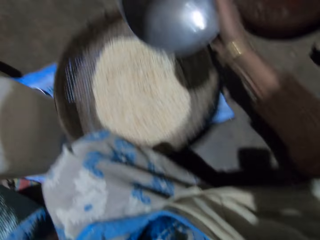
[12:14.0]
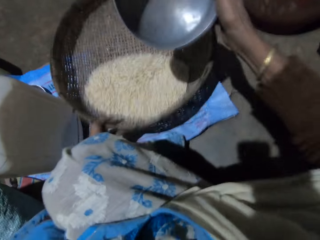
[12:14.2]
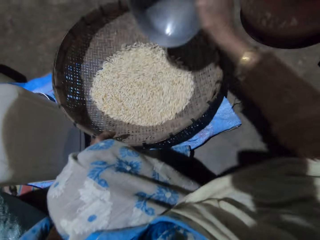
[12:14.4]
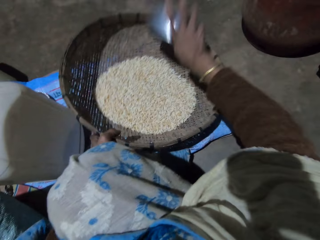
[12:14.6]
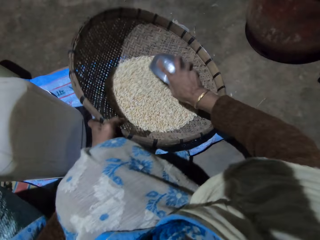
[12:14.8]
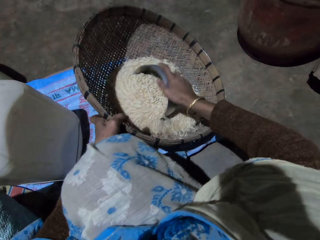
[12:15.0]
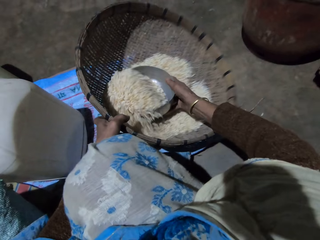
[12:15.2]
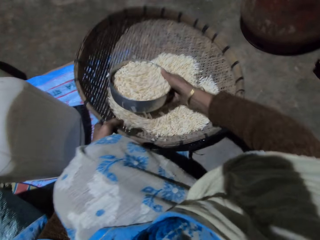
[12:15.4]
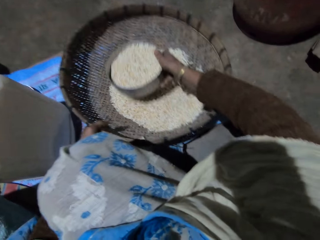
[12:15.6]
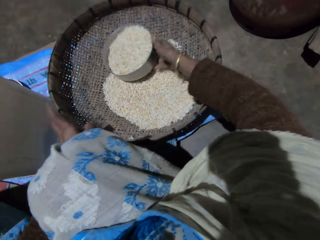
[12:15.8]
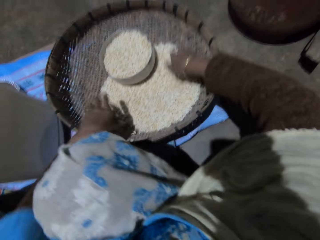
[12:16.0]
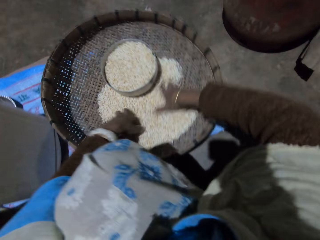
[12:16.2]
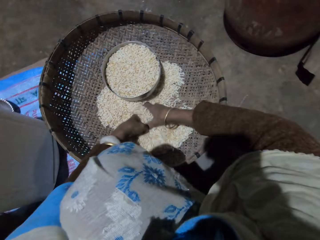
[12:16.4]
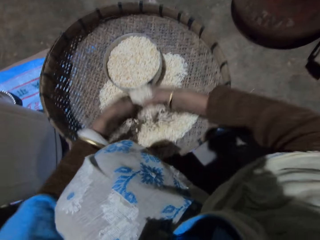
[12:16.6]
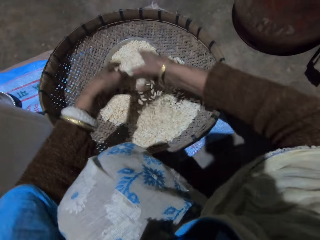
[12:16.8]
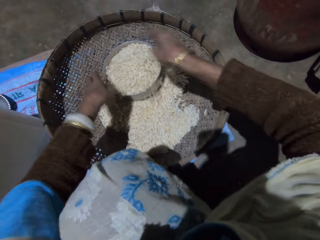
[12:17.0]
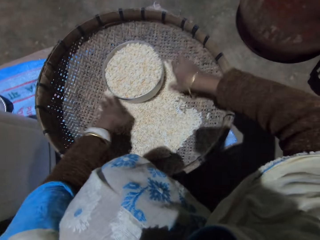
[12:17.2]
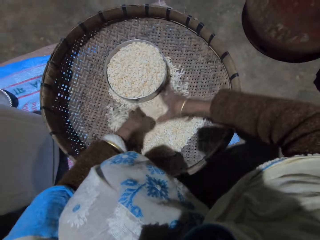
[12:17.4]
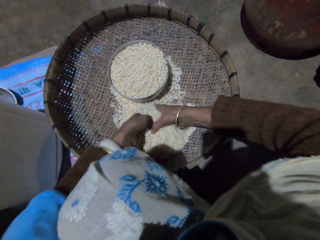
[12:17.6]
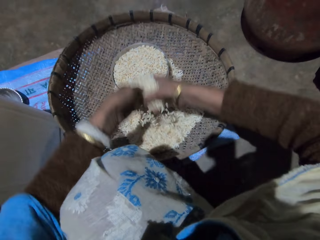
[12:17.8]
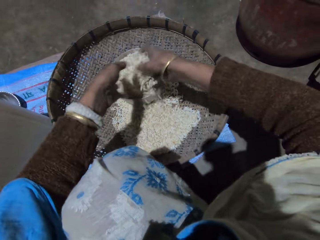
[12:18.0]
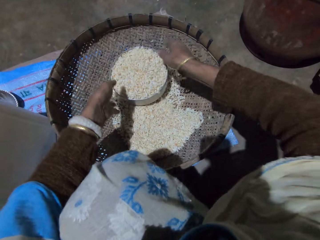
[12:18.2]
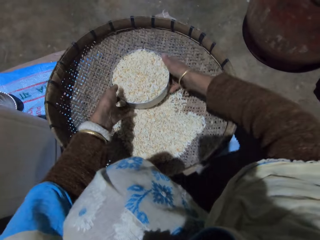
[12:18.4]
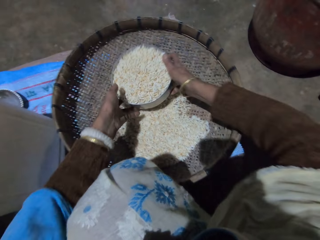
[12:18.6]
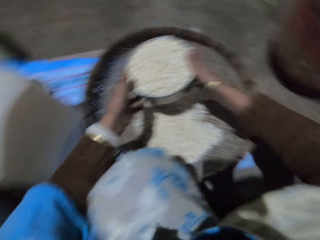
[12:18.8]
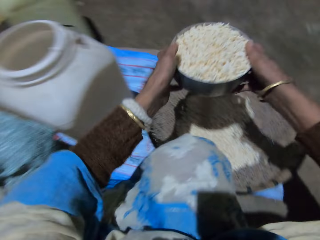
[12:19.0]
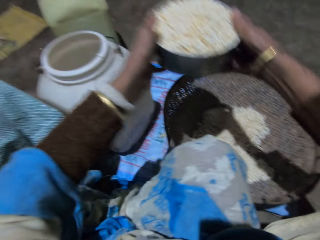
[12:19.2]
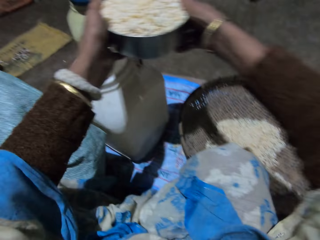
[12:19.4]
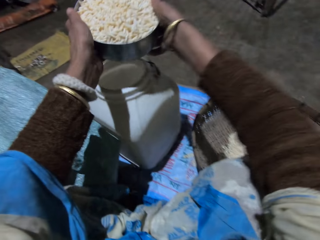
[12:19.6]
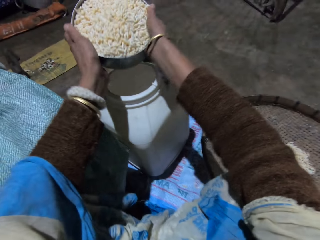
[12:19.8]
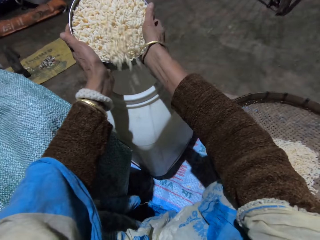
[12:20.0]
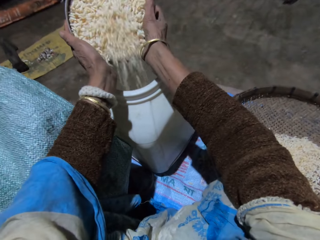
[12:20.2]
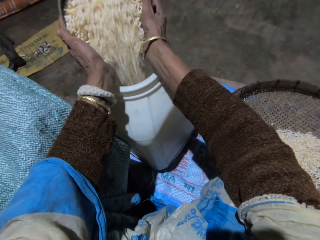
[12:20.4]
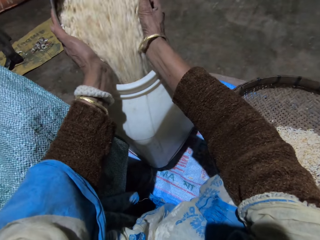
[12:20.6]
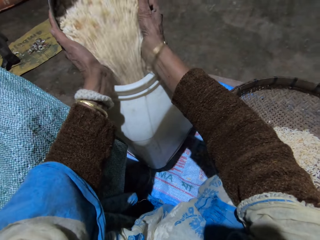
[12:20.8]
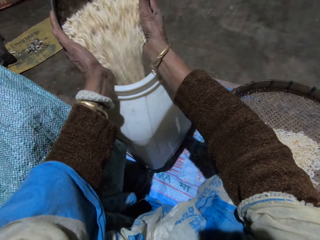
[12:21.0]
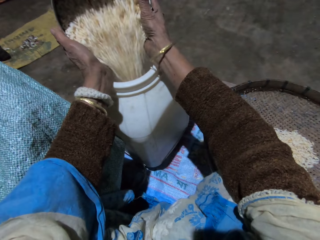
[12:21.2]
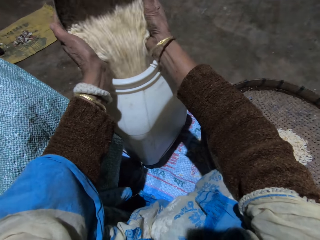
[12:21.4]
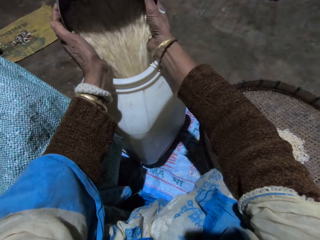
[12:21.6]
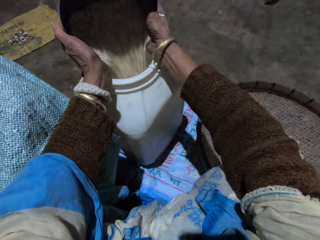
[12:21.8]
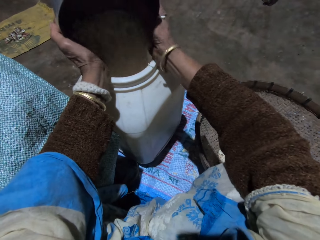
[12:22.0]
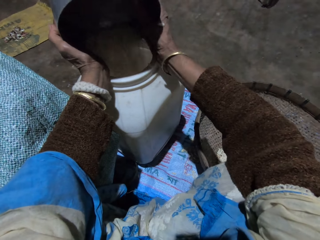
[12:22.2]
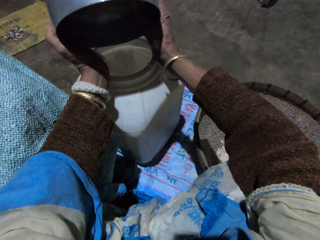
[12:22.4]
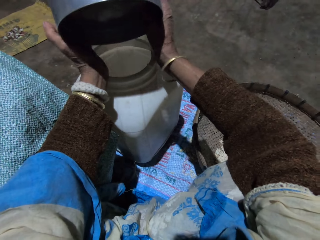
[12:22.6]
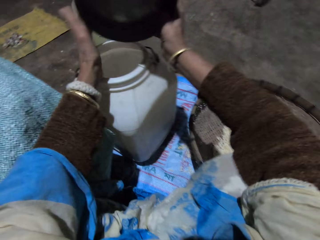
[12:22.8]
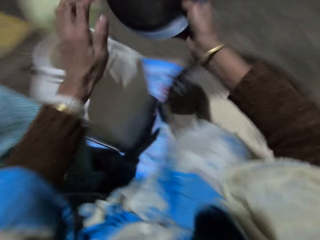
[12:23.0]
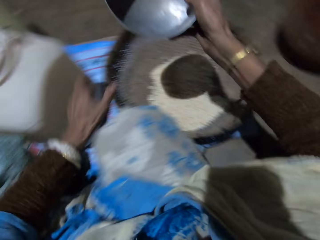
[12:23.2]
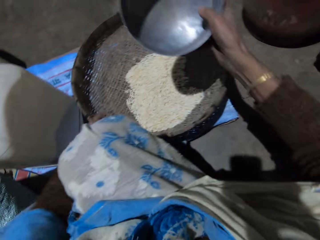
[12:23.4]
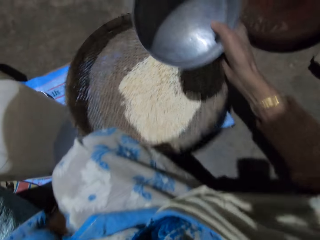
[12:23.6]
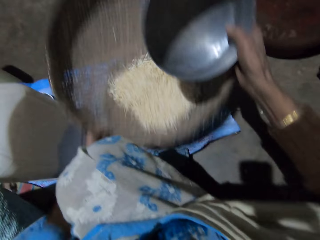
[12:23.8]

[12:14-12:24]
The camera wearer holds the basket with her left hand. She shakes the grains in the basket. She scoops the grains in the basket with the stainless bowl or metal pot in her right hand. She drops the stainless bowl in her right hand in the basket. She scoops grains in the basket into the stainless bowl with both hands. She pours the grains in the metal pot. She collects a handful of grains with both hands. She pours the grains in the metal pot. She picks up the metal pot with both hands. She pours the grains in the stainless bowl into the plastic container with both hands. She holds the basket with her left hand.

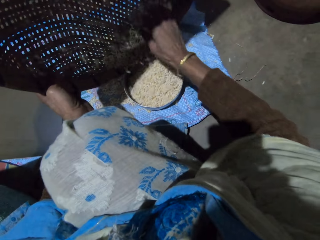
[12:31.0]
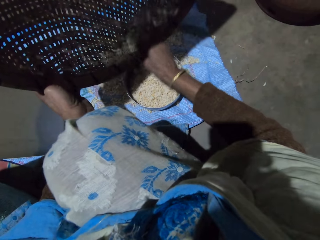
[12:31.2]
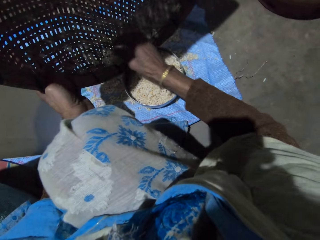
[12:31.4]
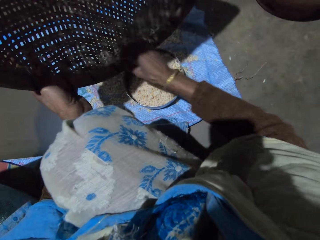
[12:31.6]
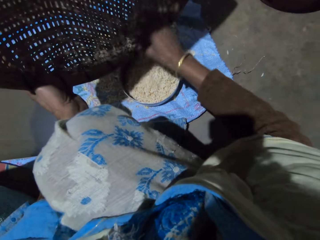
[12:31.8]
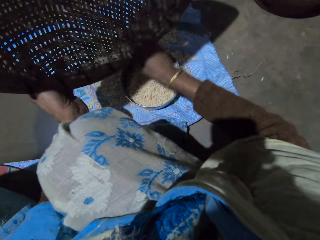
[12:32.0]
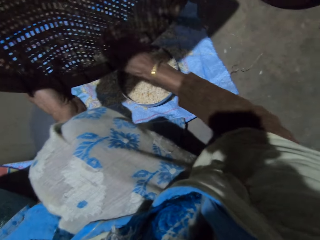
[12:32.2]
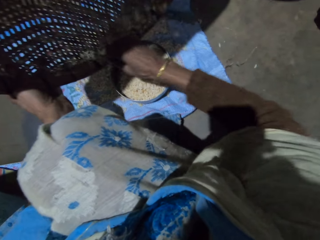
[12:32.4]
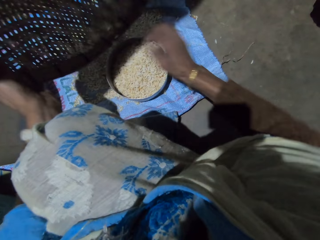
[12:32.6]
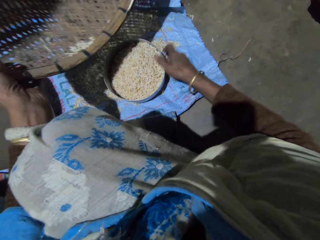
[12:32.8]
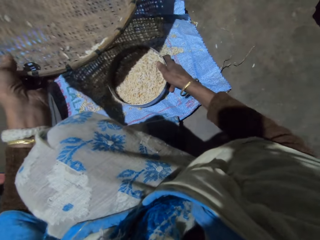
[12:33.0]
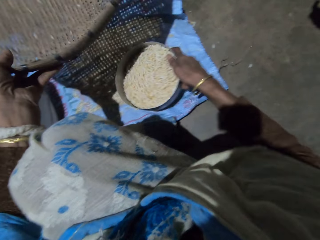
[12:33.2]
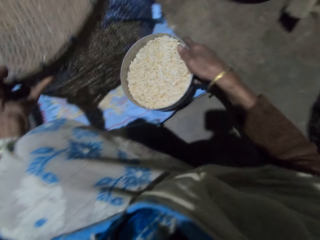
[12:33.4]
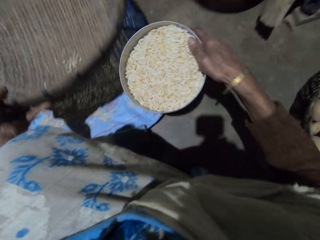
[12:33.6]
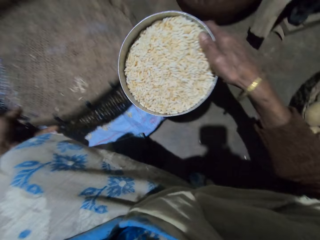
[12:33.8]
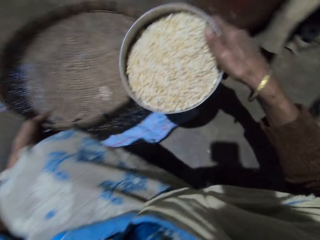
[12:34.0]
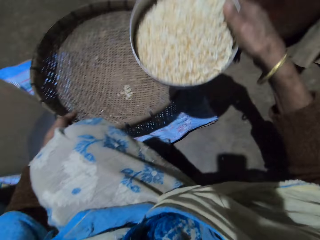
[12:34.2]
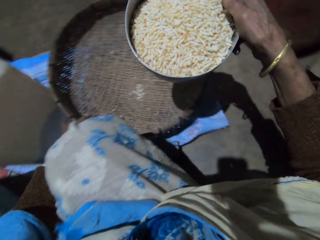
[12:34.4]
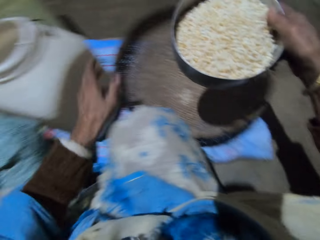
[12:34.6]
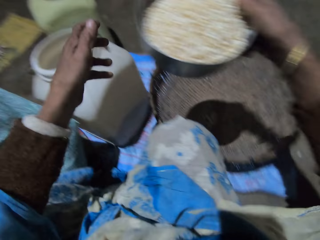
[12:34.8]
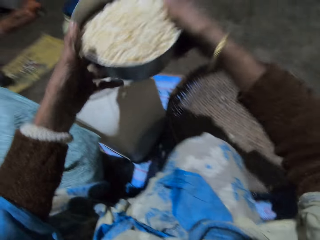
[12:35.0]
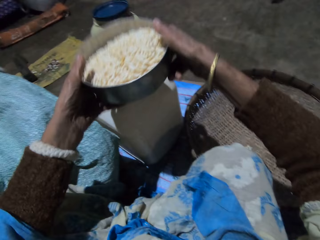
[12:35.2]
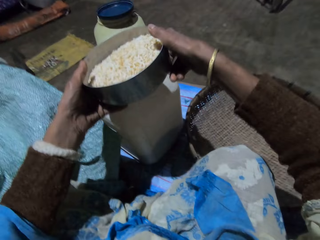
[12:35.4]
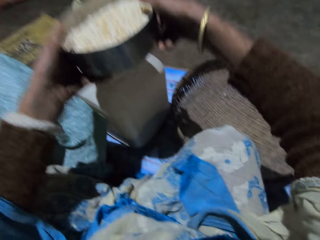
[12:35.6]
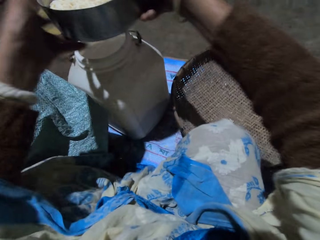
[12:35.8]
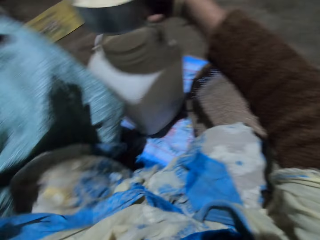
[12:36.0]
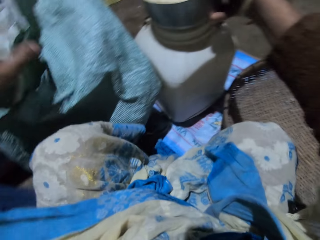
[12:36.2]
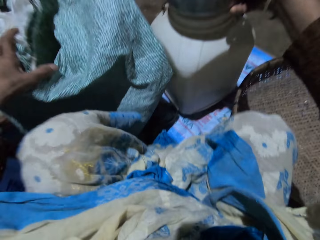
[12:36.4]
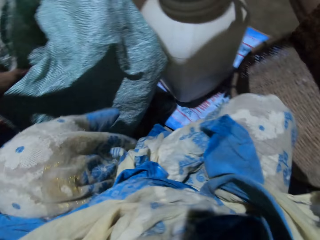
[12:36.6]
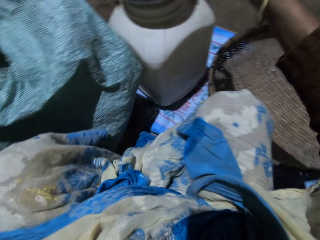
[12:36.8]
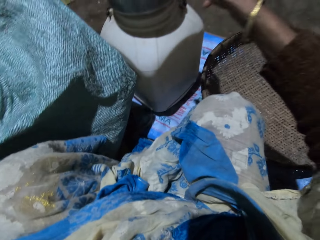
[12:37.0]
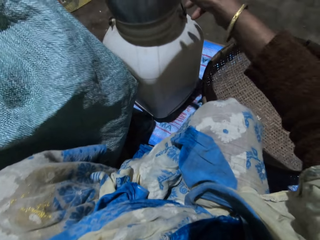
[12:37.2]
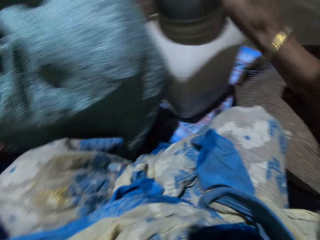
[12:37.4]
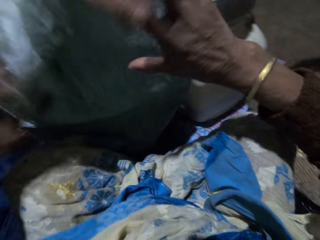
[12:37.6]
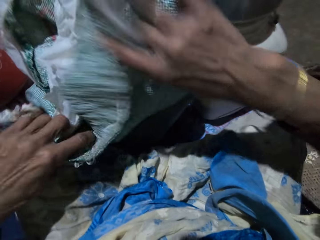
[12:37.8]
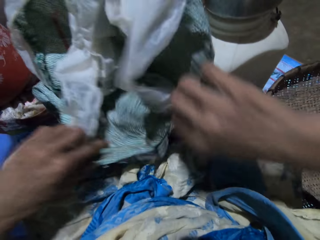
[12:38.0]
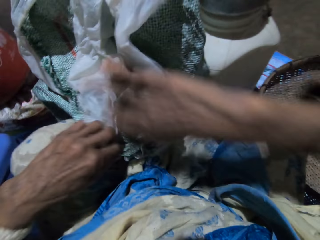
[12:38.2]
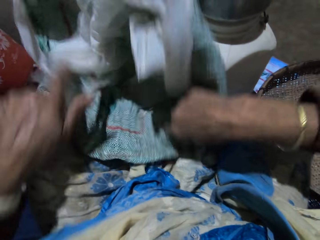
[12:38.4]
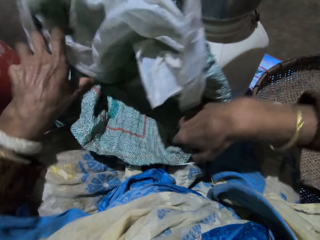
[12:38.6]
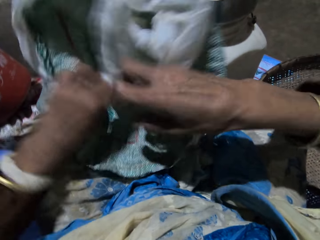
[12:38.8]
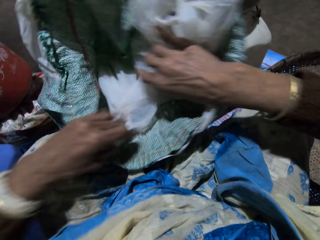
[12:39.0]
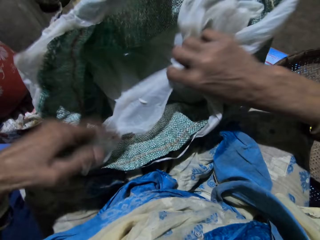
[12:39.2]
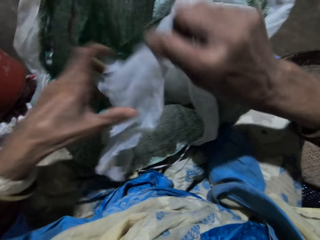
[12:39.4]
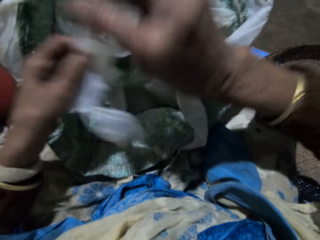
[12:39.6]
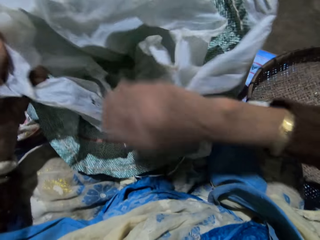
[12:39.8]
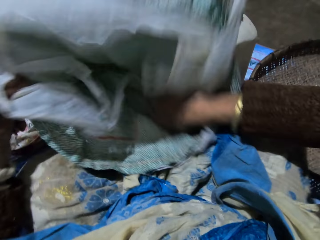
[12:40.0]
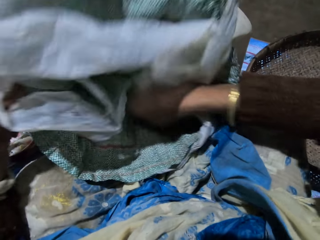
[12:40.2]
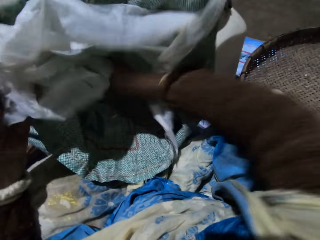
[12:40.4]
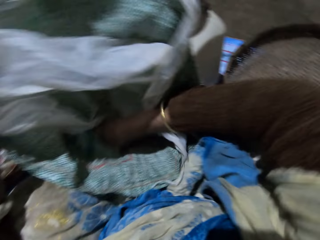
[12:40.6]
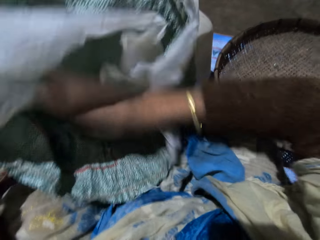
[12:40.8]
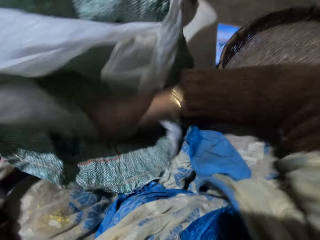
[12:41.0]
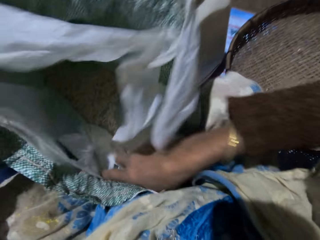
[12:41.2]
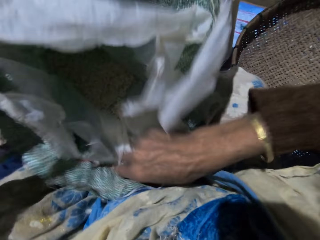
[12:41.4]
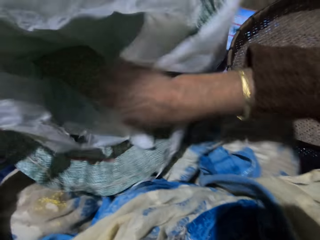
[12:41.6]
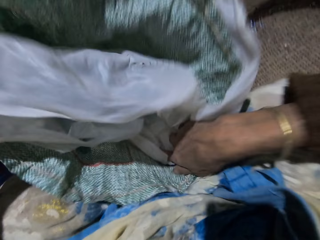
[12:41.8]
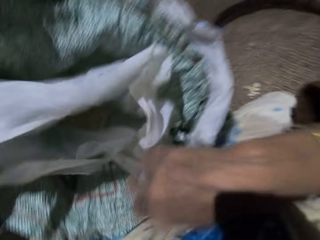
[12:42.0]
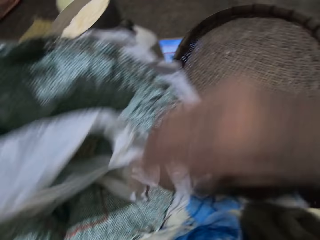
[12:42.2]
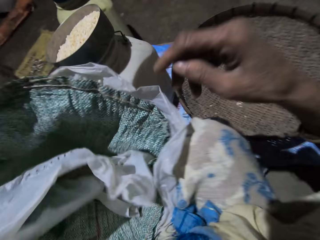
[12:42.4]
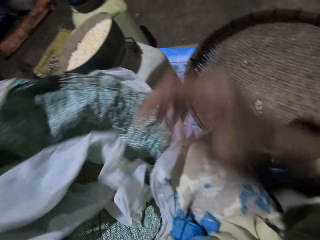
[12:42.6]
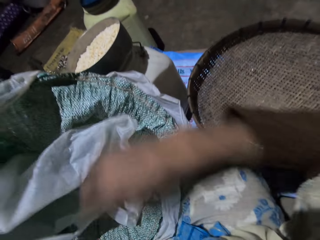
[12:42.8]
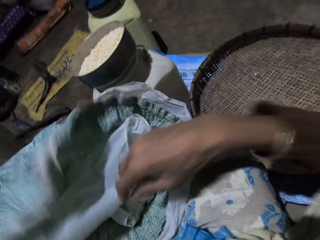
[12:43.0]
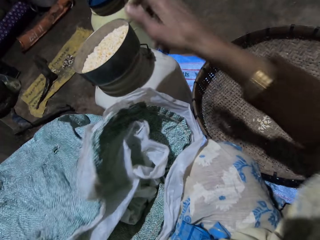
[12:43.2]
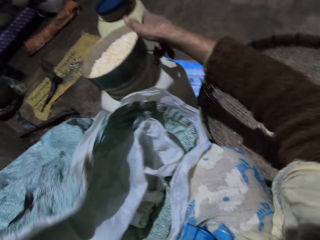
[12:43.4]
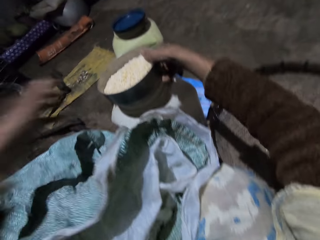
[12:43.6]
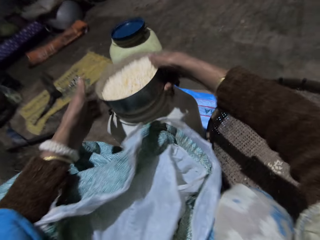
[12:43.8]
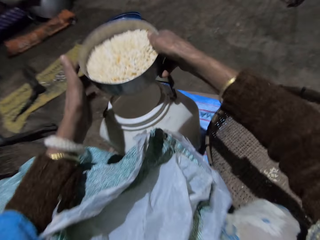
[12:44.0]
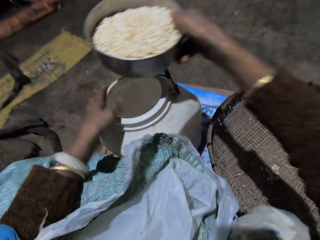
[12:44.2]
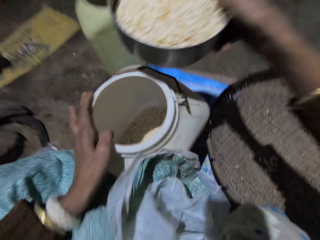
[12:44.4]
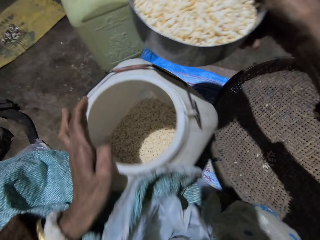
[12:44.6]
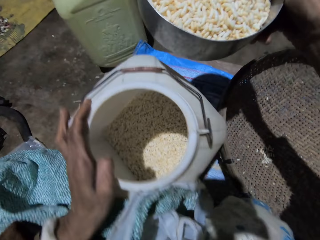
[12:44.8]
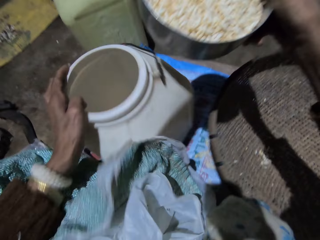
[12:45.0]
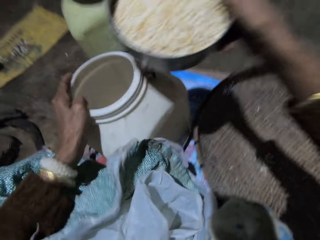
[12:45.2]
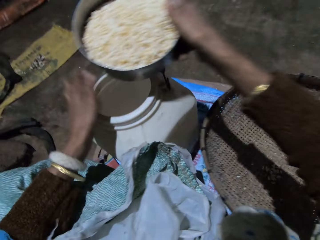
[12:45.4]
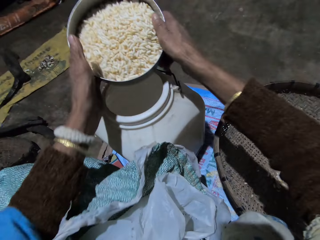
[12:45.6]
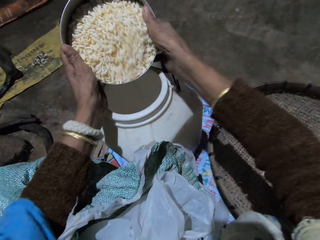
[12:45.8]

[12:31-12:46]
The camera wearer picks up the metal pot or stainless bowl. She carries the stainless bowl of grains on the floor with her right hand. She puts down the basket. She holds the metal pot with both hands. She drops the stainless bowl of grains in her right hand on the plastic container. She opens up a sack of grains with both hands. She picks up the metal pot. She carries the stainless bowl of grains on the plastic container with her right hand. She tilts the vessel. She looks inside the vessel.
